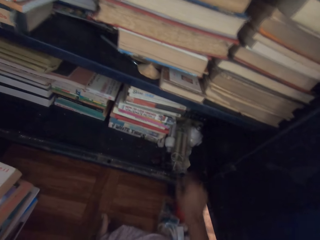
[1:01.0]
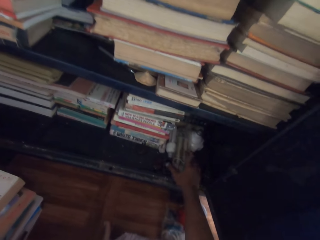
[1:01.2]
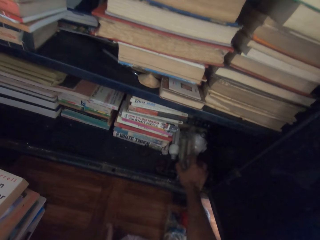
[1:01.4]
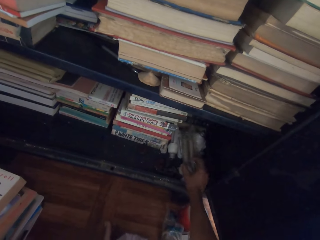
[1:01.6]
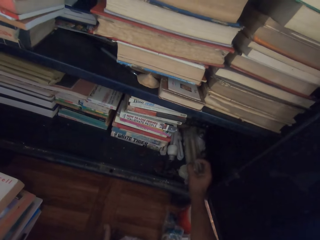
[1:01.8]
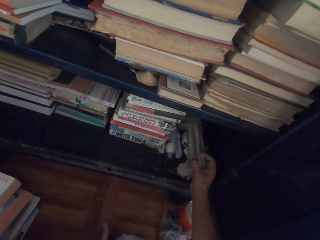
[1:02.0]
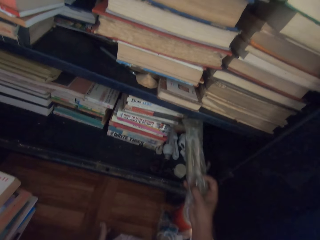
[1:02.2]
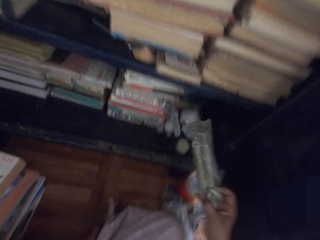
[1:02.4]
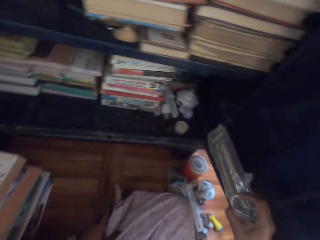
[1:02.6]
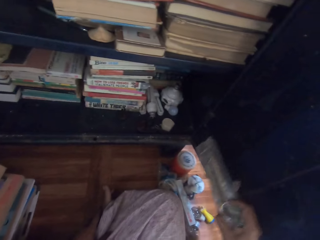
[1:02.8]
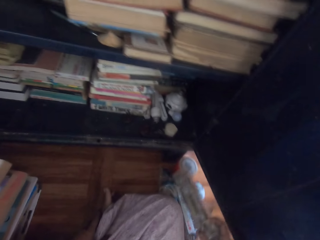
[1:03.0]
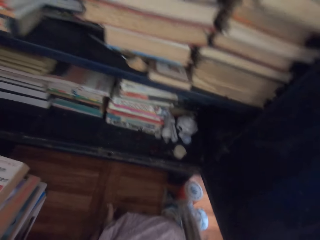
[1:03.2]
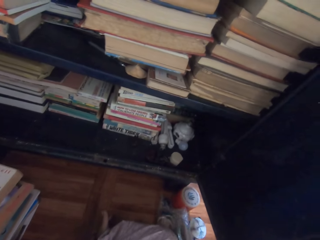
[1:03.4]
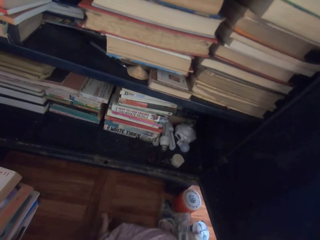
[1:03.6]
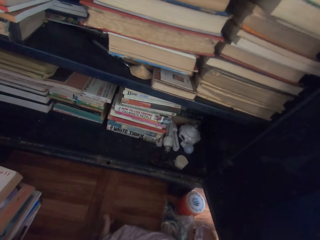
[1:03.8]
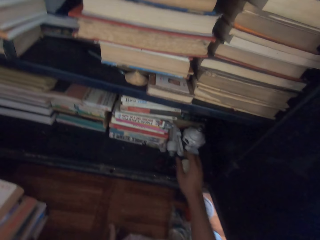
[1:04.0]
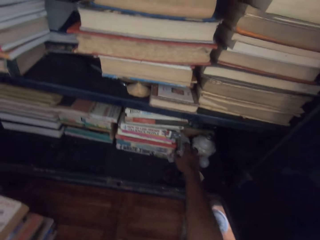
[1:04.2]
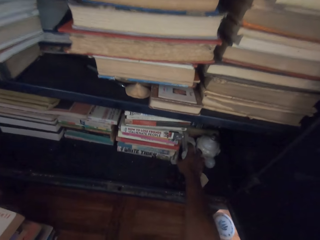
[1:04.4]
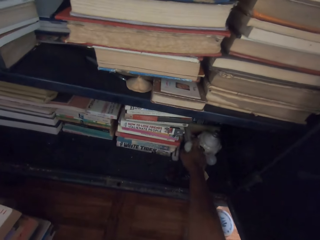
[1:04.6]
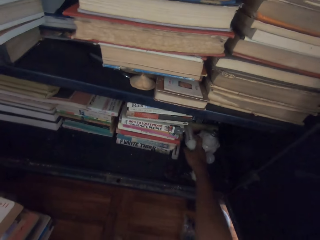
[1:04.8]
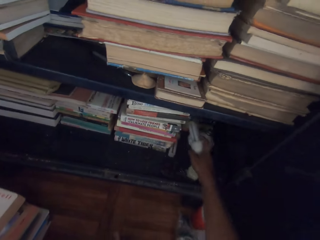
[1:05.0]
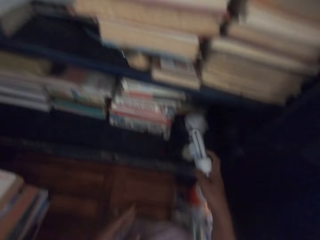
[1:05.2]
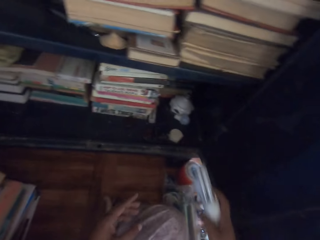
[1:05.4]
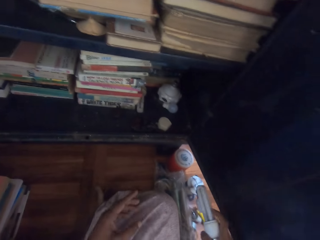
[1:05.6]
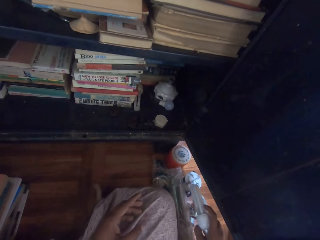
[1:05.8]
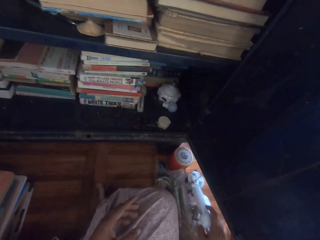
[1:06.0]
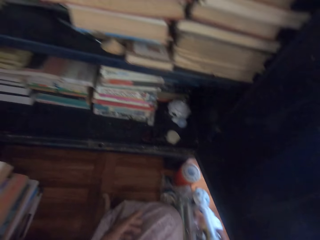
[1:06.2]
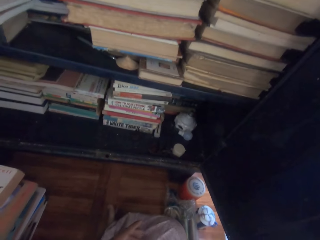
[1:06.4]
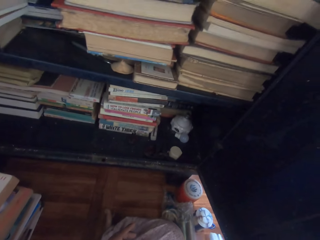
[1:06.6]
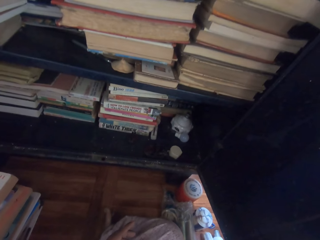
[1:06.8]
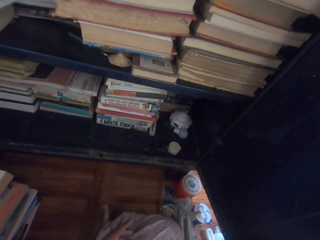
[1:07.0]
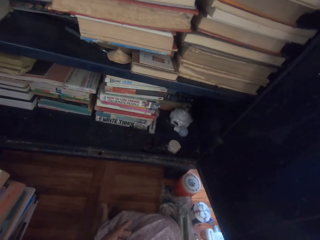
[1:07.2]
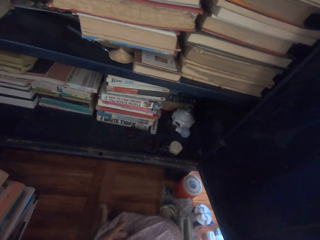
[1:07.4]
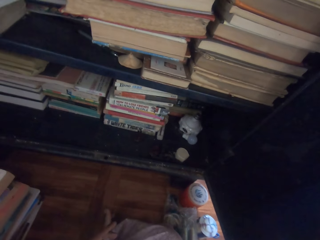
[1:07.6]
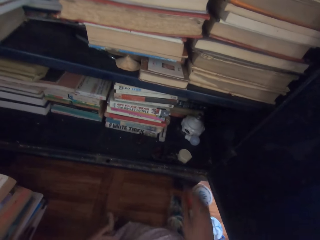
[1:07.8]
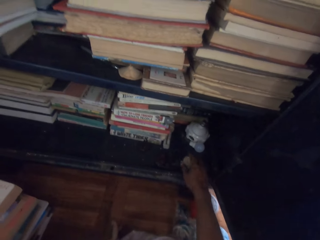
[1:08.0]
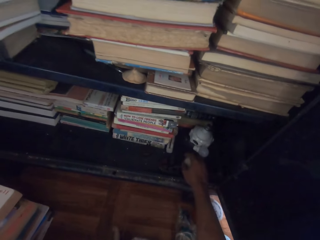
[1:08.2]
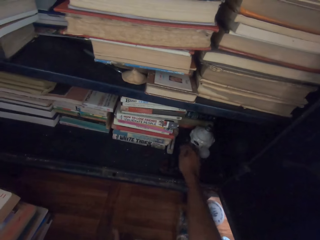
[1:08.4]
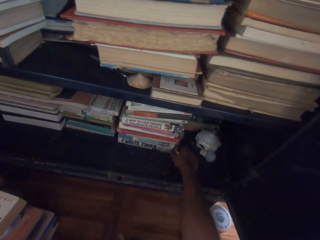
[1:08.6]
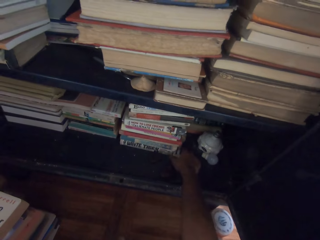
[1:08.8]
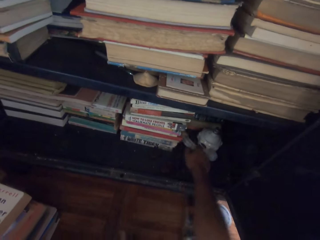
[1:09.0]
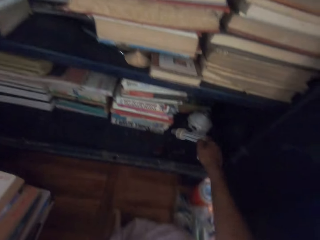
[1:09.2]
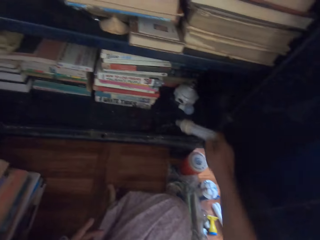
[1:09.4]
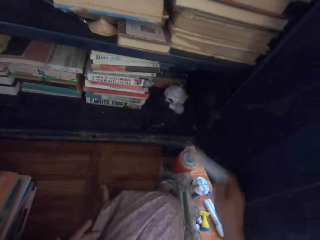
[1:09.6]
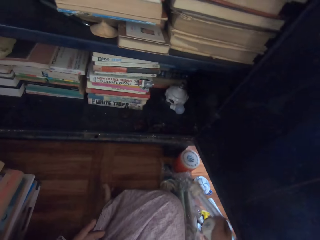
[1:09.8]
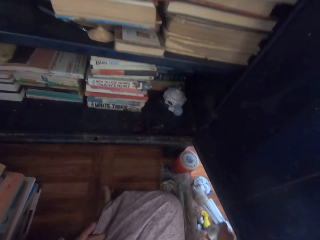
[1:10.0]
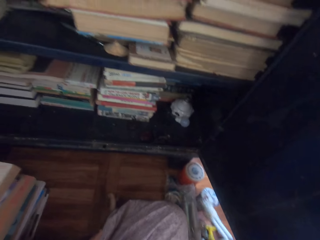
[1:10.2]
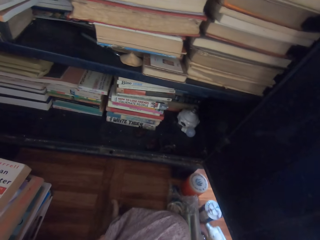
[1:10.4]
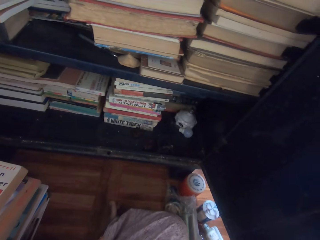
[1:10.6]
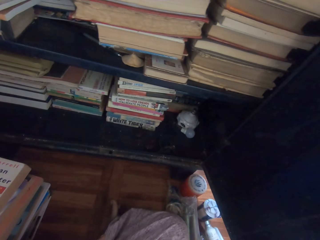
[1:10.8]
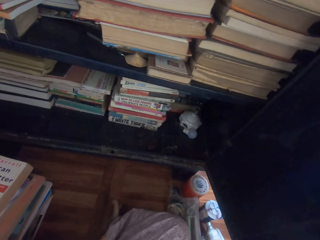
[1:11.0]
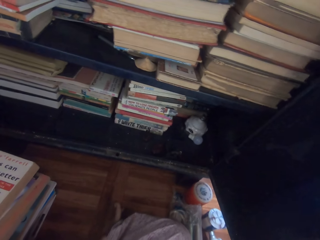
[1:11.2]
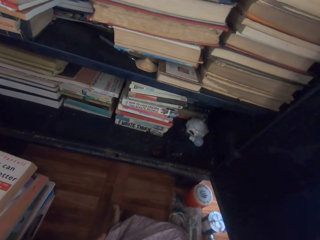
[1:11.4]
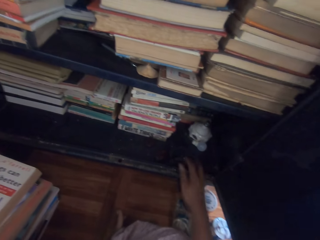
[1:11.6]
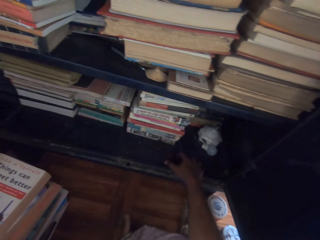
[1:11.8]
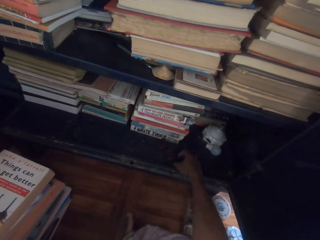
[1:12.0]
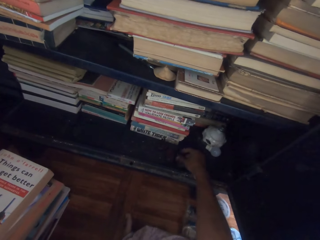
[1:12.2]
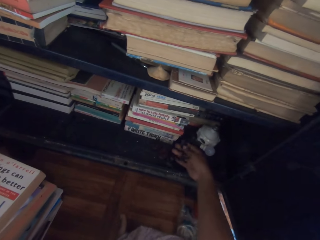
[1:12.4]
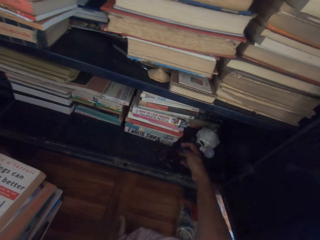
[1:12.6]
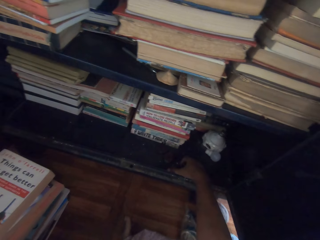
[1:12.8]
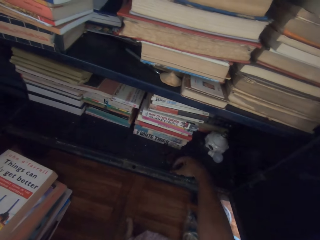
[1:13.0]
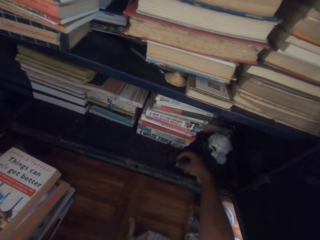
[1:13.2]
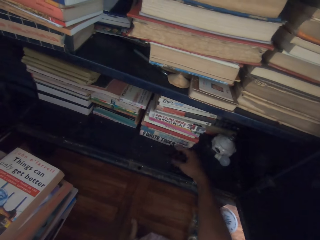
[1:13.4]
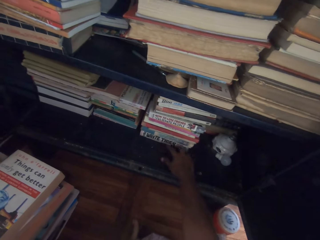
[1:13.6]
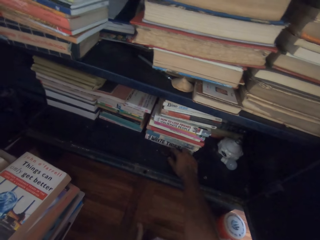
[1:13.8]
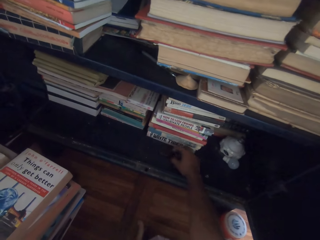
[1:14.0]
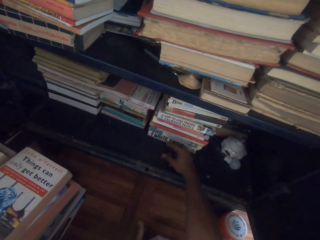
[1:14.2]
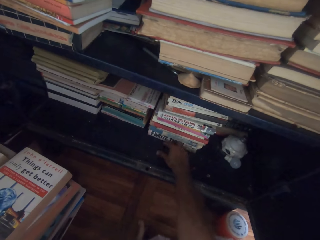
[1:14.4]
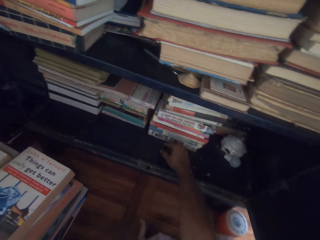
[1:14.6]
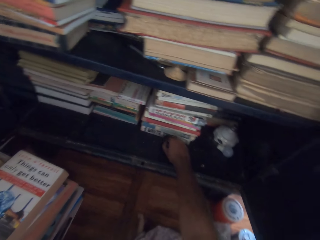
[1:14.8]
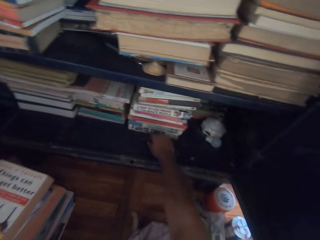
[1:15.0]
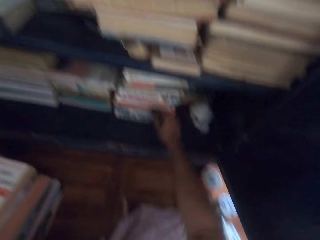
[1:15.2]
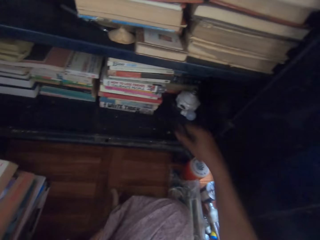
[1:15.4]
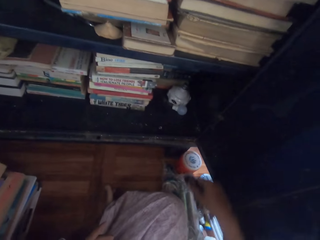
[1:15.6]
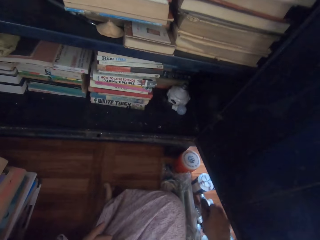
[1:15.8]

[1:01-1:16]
The camera wearer picks up a boiling ring in a polythene bag from the shelf with his right hand. He drops the boiling ring in the polythene bag on the floor with his right hand. He picks up some bulbs from the shelf with his right hand. He drops the bulbs on the floor with his right hand. He picks up a tape from the shelf with his right hand. He picks up a bulb from the shelf with his right hand. He drops the bulb on the floor with his right hand. He drops the tape on the floor with his right hand. He picks up some metals from the shelf with his right hand. He picks up a metal from the shelf with his right hand. He picks up some metals from the shelf with his right hand.

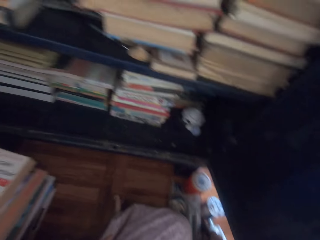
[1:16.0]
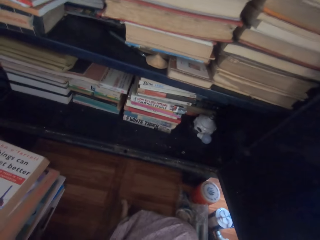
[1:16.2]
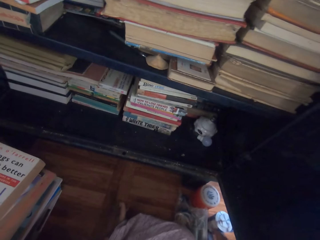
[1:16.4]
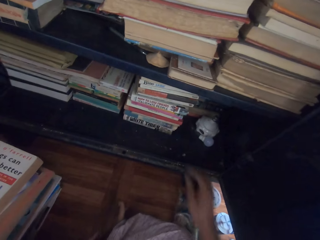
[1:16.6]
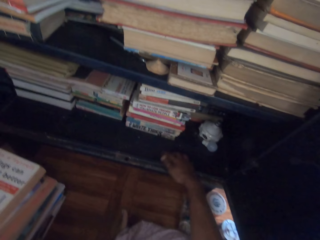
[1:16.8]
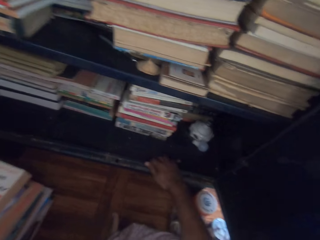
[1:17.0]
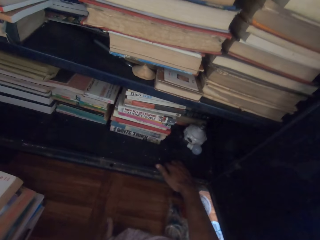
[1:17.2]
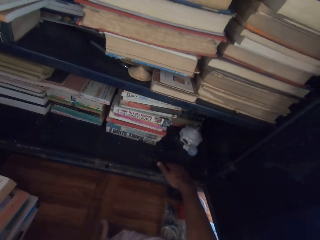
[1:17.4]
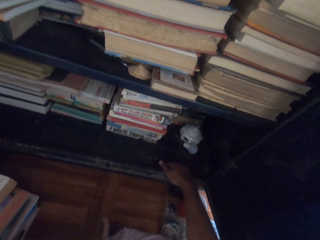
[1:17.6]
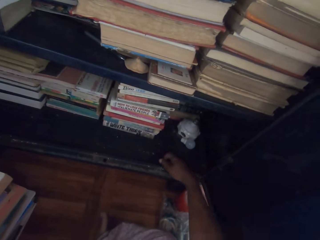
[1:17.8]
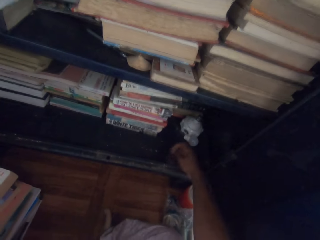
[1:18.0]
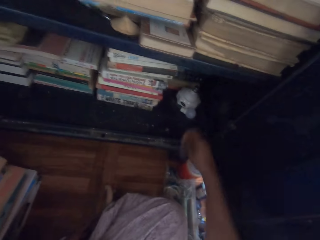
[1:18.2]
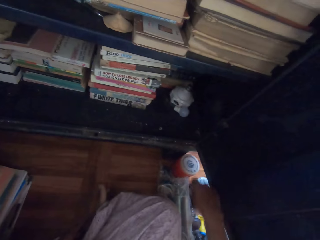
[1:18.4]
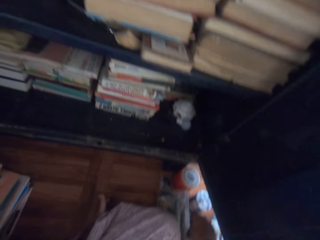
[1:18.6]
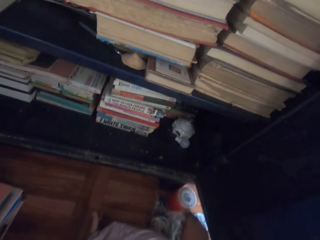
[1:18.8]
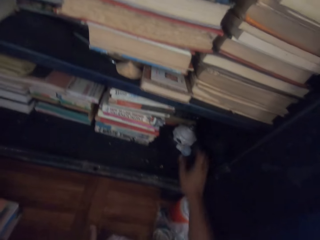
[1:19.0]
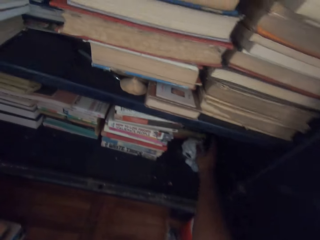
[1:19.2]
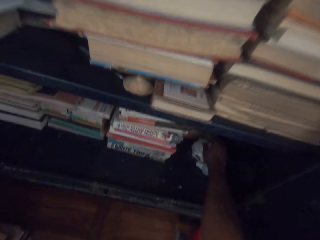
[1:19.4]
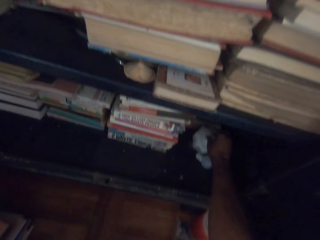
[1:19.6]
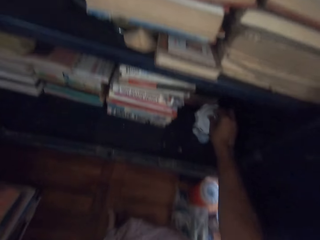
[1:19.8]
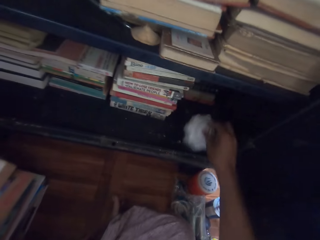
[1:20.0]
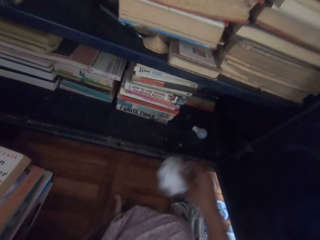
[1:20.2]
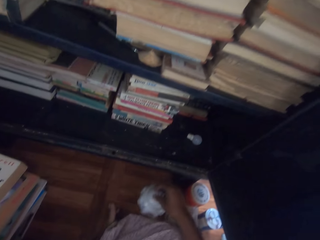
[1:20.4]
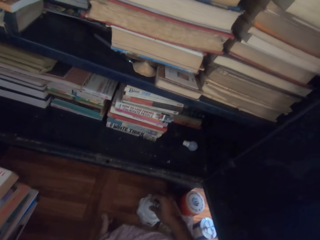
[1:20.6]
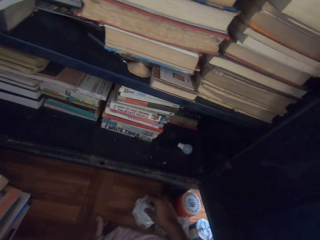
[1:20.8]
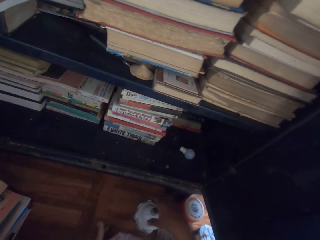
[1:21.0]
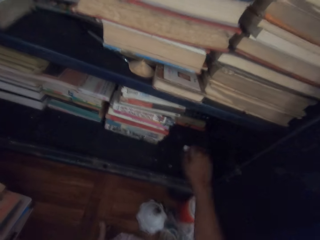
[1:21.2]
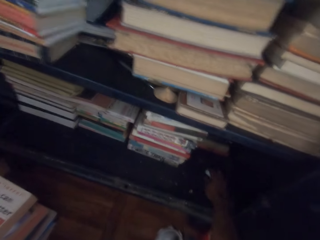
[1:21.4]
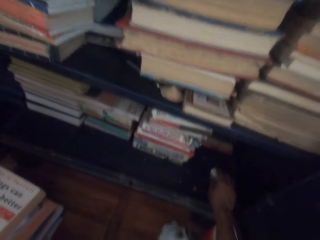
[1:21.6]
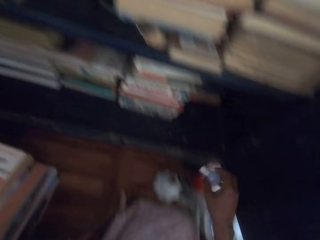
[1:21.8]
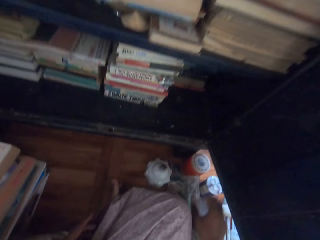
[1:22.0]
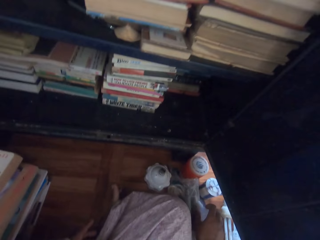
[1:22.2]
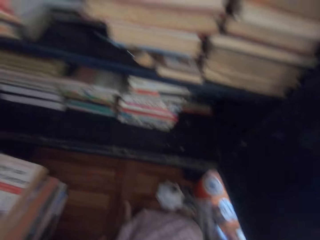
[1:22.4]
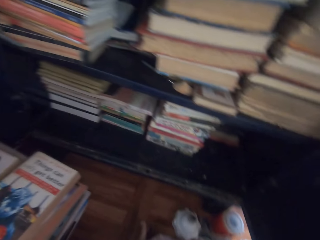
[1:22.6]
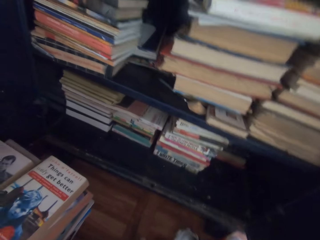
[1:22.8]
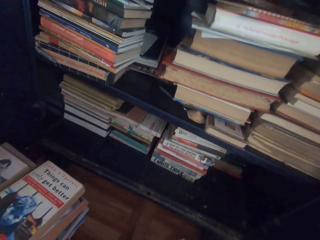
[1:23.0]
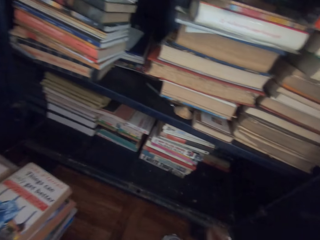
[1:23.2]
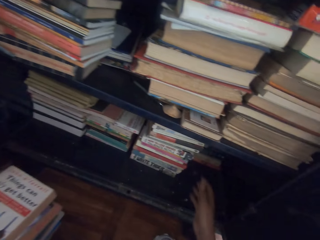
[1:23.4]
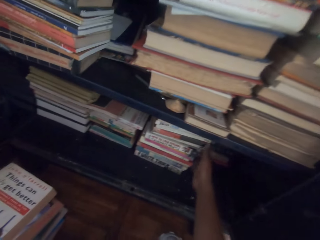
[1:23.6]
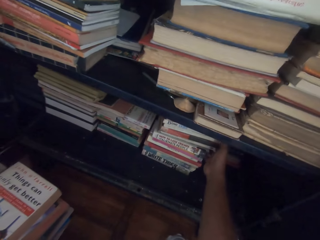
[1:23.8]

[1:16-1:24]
The camera wearer drops the metals on the floor with his right hand. He picks up a metal from the shelf with his right hand. He drops the metal on the floor with his right hand. He picks up a bulb holder from the shelf with his right hand. He drops the bulb holder on the floor with his right hand. He picks up a bulb from the shelf with his right hand. He drops the bulb on the floor with his right hand.
